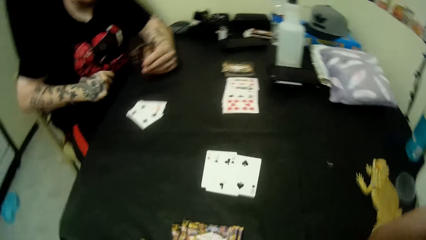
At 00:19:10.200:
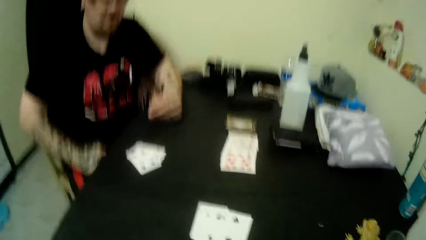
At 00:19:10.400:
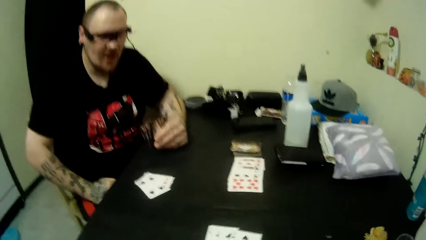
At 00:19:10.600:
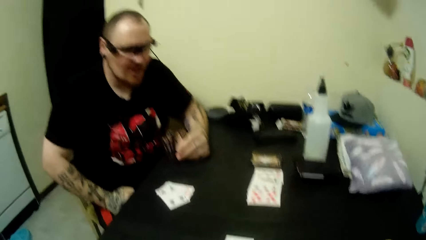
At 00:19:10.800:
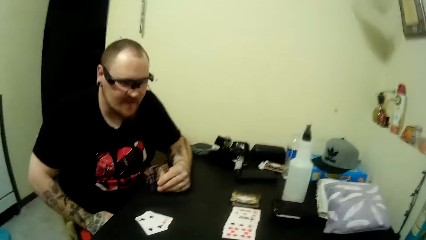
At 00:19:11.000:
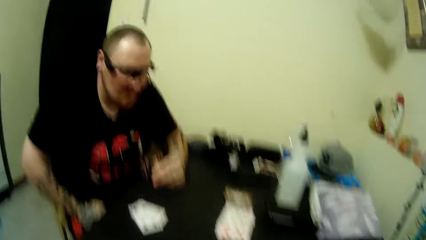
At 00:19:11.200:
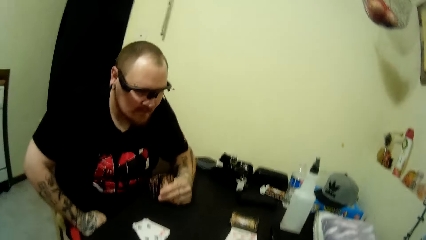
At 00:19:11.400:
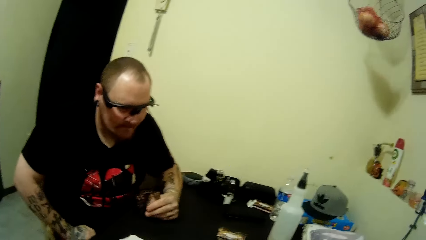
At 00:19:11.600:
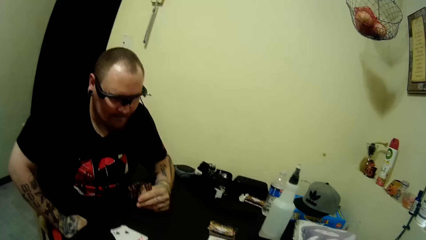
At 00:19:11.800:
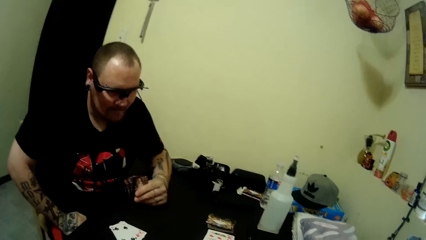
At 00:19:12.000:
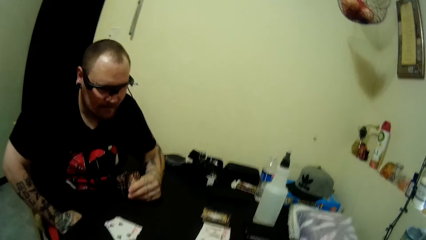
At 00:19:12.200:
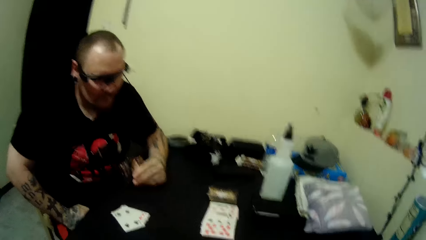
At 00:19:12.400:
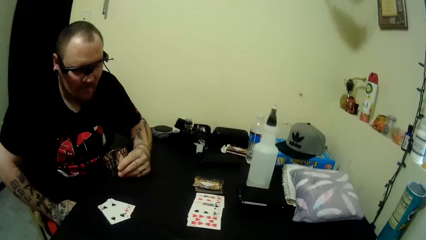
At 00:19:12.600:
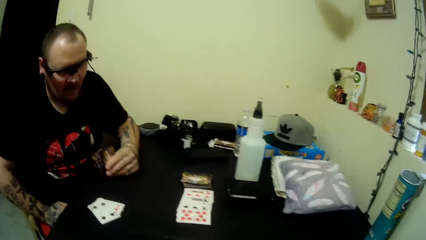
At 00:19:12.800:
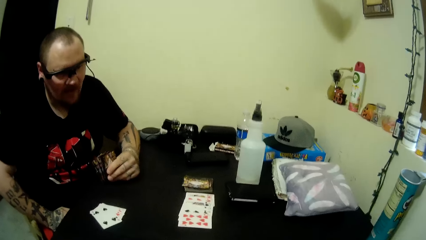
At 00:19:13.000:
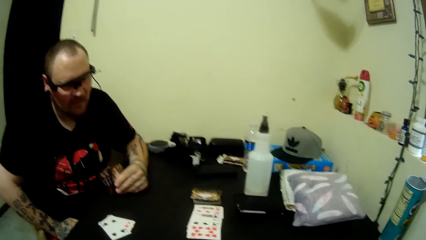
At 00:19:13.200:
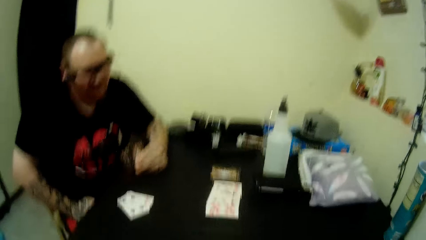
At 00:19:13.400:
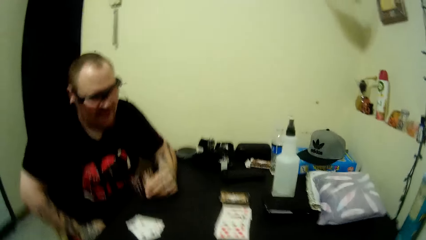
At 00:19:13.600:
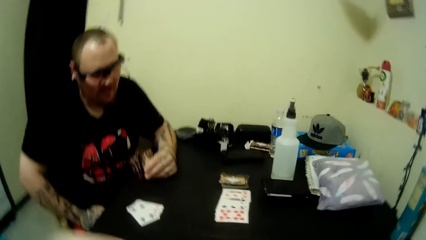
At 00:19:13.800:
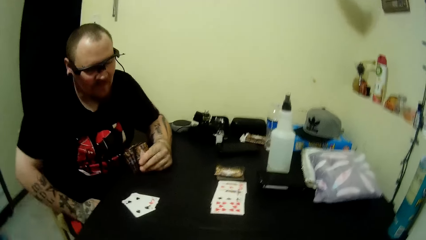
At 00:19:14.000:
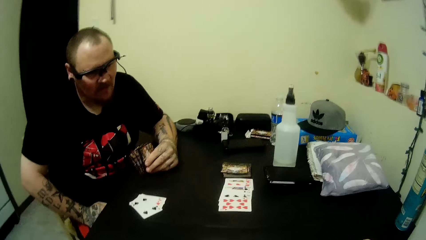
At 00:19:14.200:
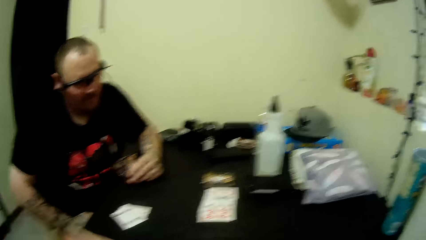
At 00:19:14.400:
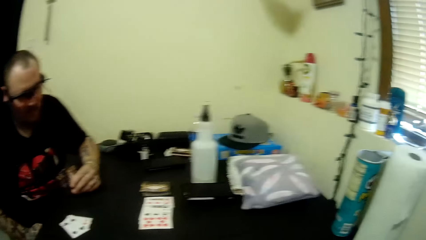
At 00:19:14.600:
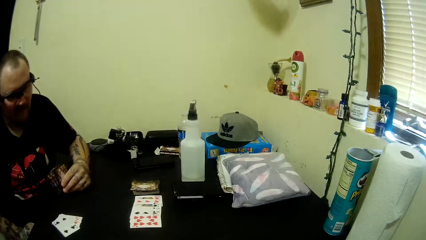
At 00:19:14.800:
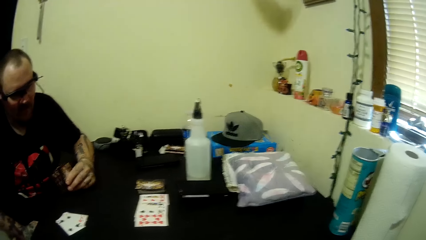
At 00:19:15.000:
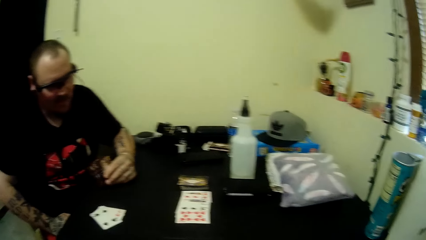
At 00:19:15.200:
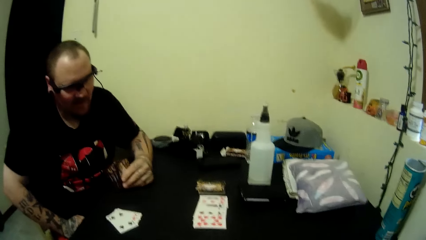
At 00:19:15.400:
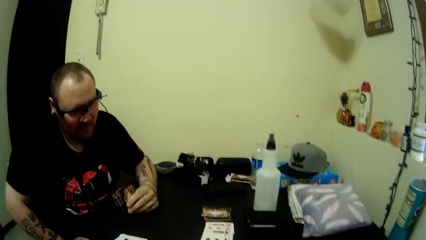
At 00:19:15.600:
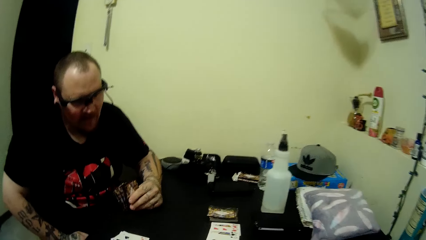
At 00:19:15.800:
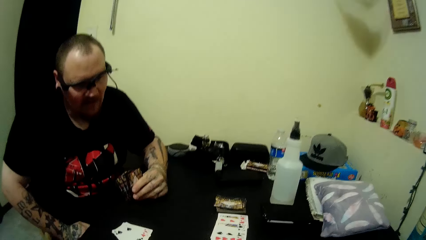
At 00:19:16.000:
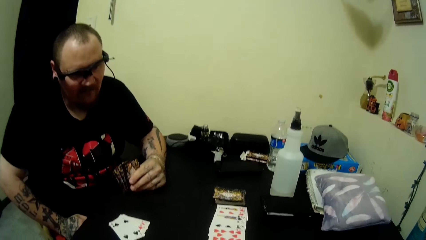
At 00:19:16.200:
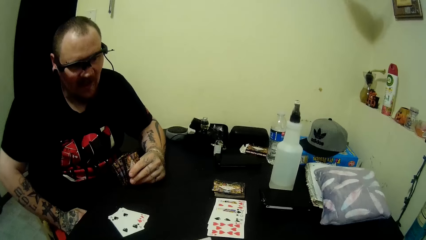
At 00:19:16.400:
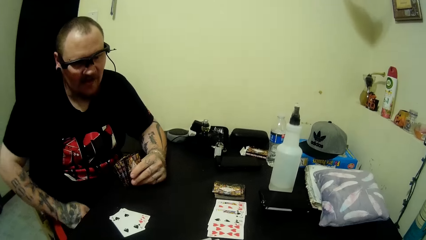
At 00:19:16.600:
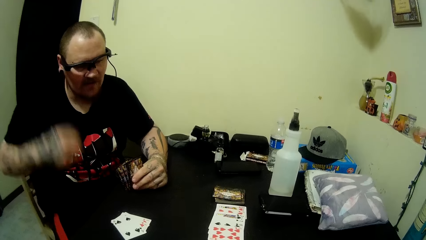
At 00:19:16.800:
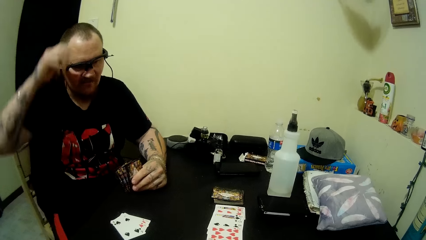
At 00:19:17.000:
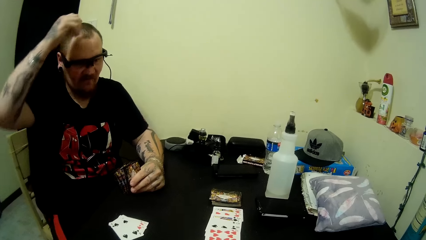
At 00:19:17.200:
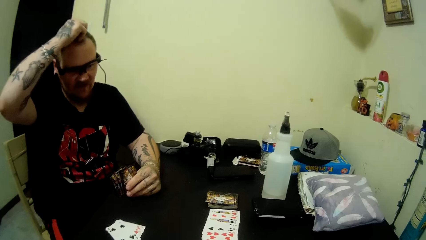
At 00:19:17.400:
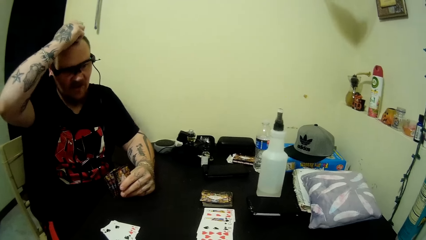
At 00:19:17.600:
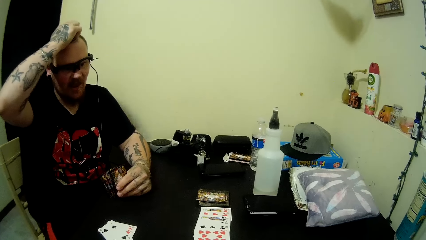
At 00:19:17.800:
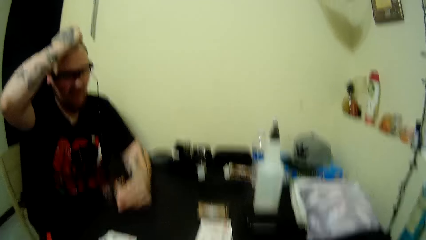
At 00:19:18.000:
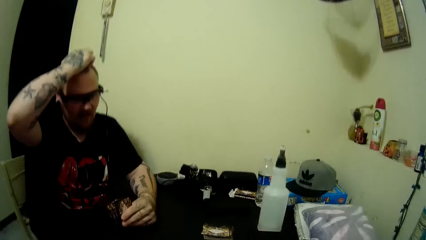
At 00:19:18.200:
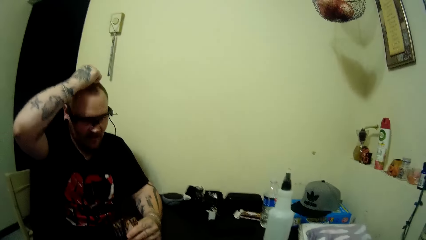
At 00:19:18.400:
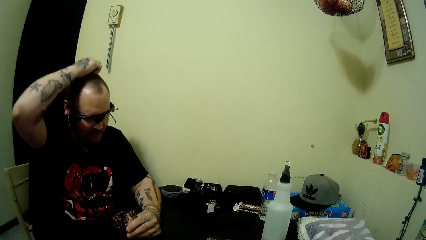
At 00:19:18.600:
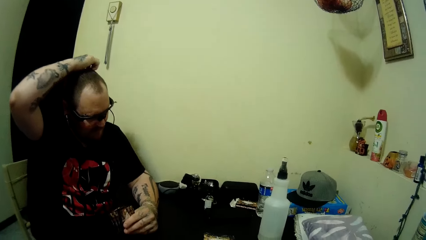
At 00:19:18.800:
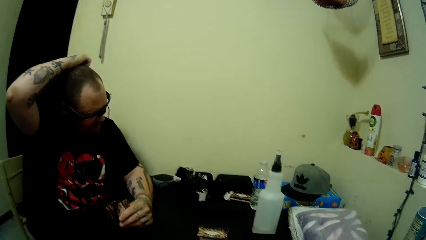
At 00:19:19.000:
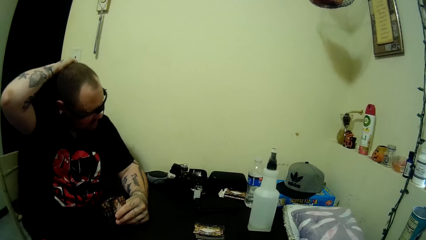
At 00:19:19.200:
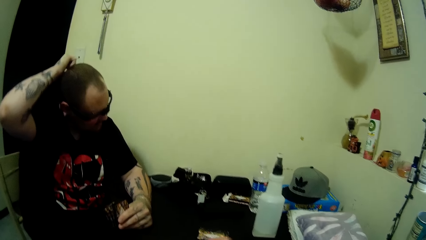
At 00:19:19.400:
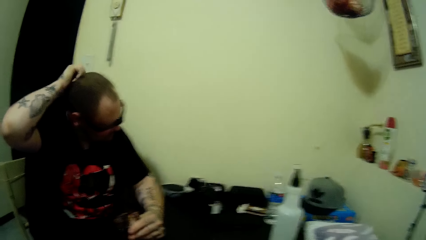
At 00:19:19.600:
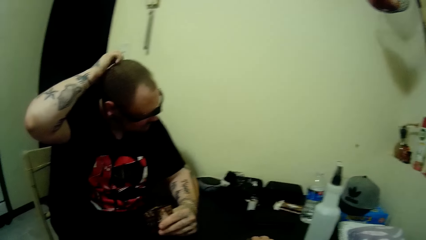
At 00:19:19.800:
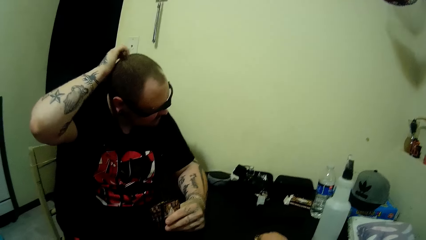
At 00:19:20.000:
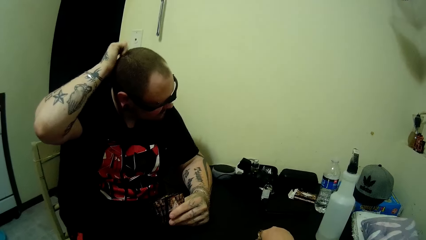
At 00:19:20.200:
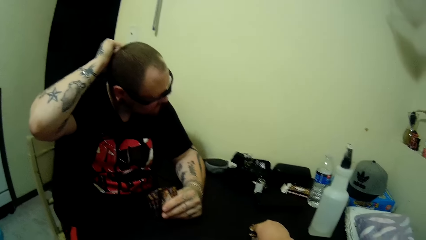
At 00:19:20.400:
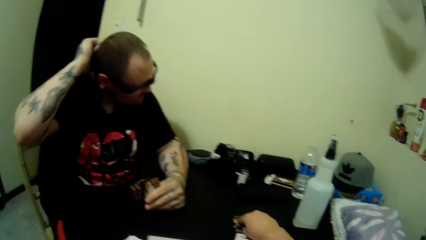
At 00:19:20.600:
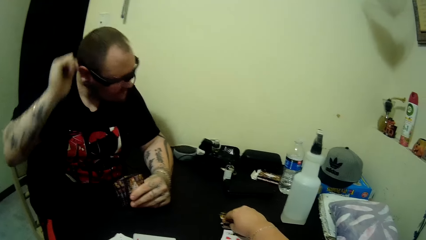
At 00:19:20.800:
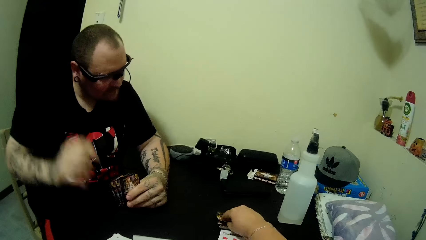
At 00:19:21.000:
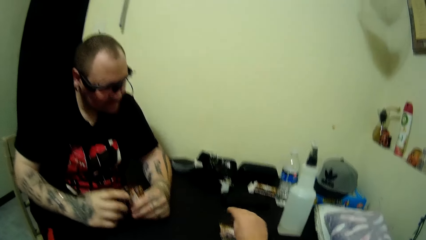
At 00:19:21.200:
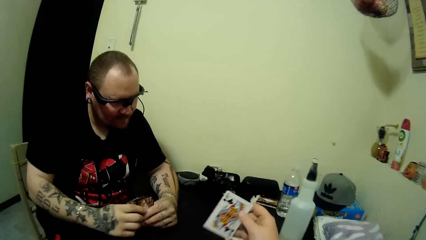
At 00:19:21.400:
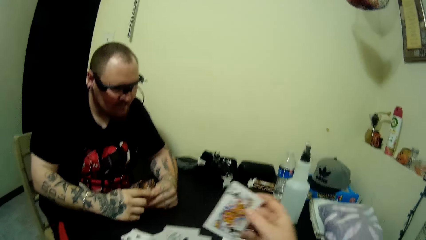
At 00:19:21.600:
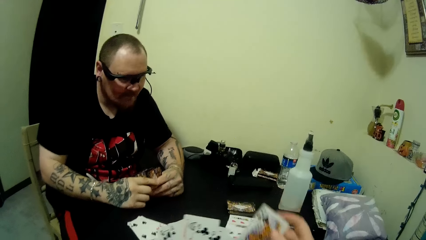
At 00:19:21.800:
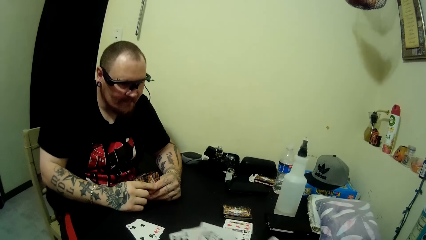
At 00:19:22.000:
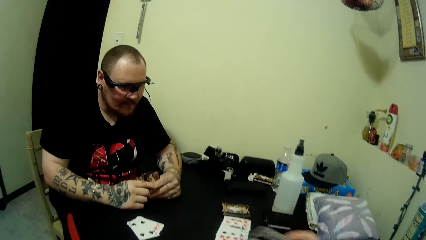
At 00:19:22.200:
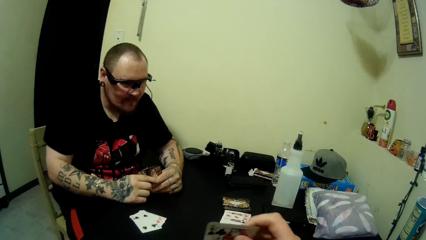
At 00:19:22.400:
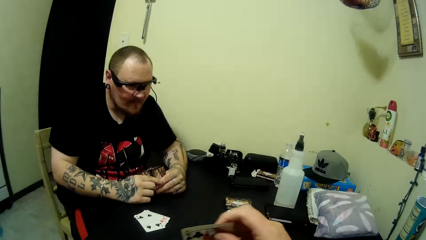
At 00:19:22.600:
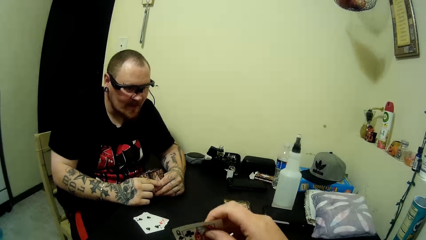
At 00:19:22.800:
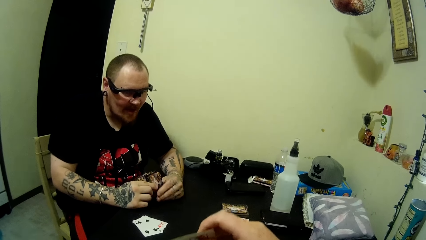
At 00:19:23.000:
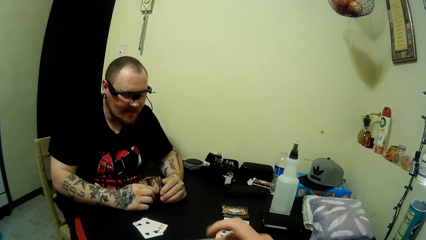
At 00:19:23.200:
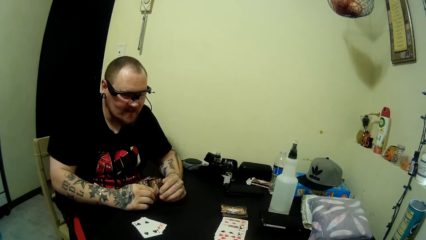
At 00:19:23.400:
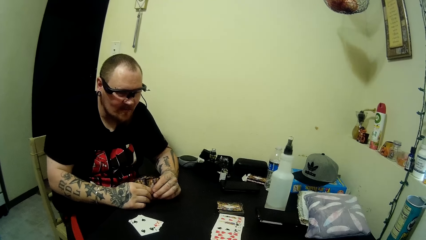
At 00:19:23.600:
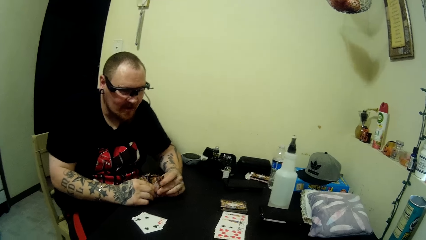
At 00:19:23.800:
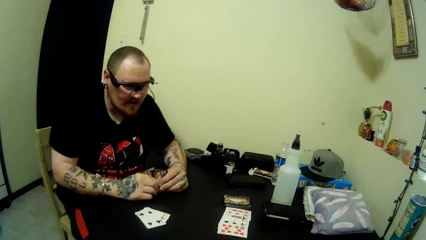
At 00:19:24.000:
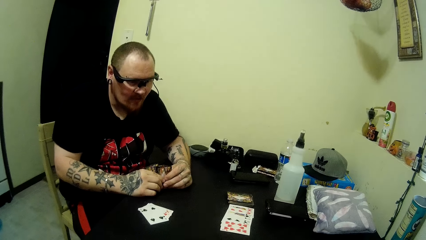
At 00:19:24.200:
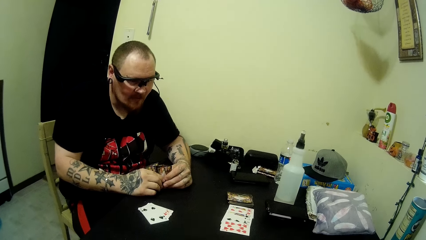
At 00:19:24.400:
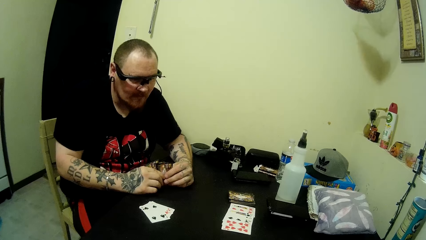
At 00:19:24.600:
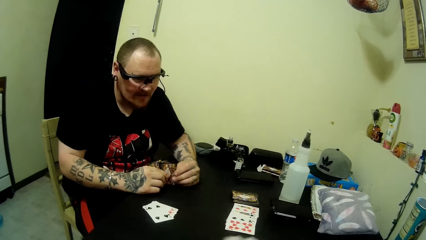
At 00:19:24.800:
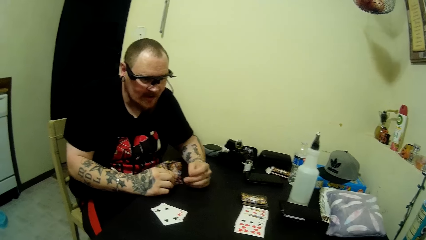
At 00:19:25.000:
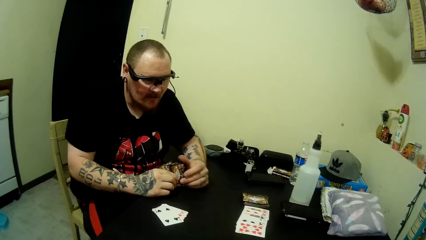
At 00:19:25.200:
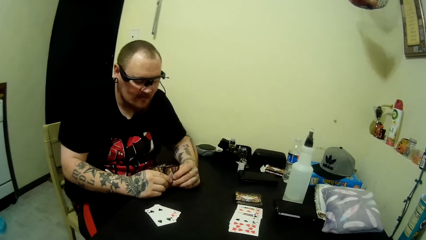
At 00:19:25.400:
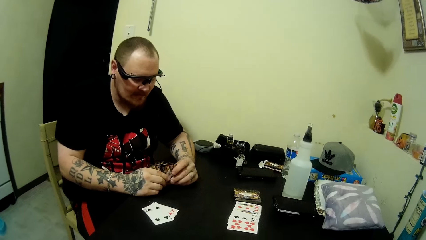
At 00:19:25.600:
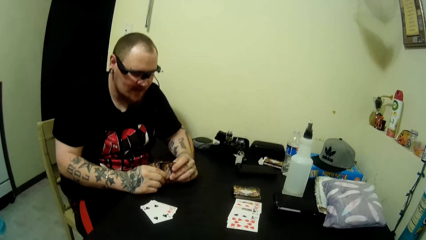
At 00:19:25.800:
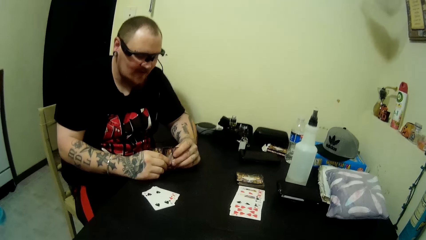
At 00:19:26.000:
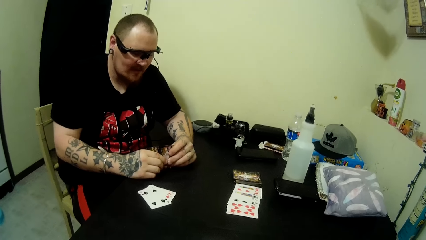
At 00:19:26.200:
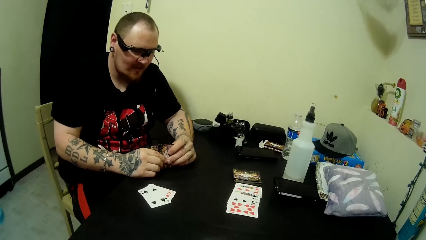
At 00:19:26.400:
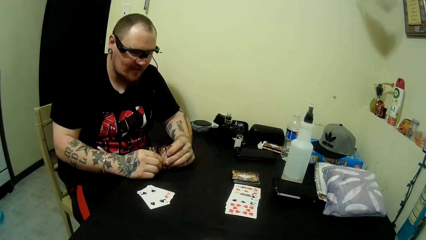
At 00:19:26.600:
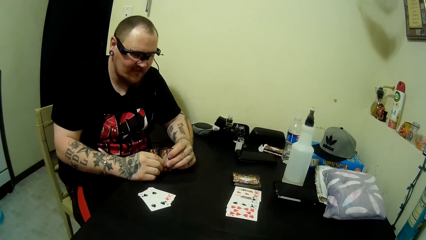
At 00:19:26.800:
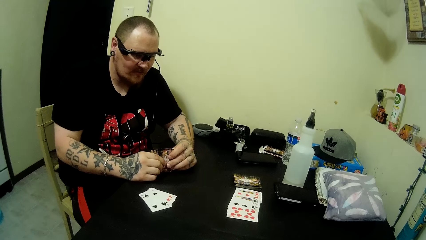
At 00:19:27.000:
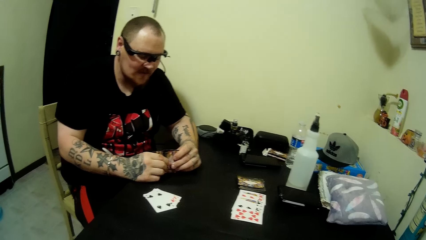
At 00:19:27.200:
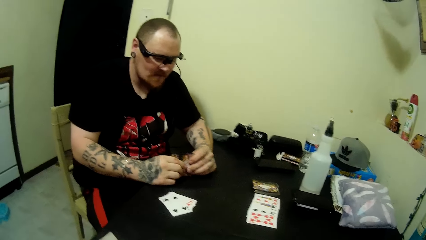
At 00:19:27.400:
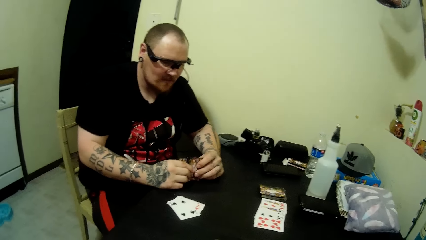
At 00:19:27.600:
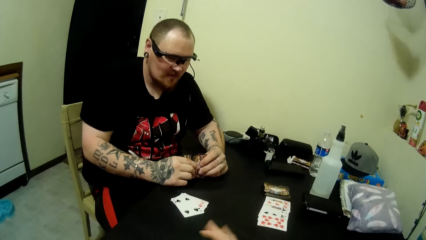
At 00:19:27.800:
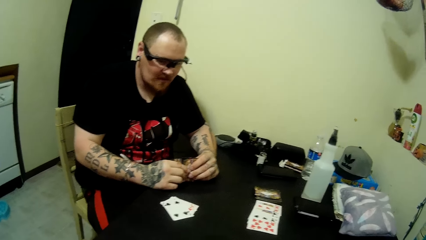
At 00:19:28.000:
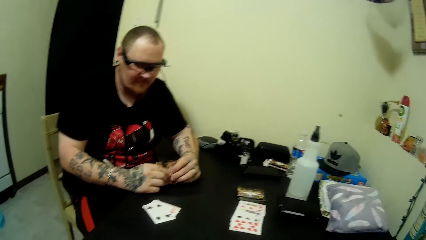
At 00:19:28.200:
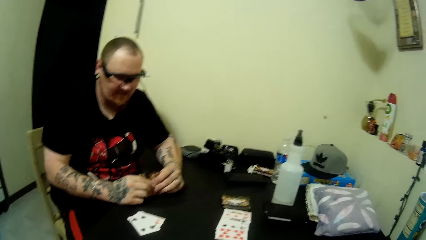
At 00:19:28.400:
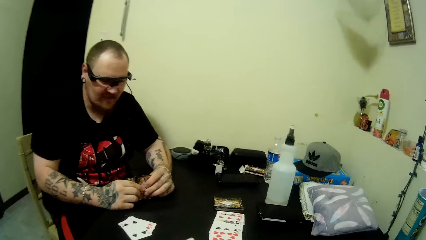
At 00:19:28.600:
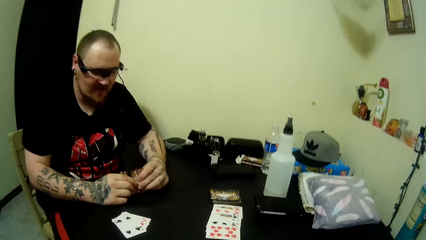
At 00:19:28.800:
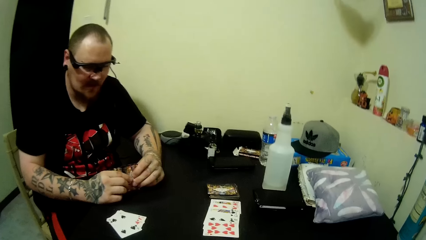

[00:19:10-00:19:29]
The camera wearer observes a man. The man talks to the camera wearer. The camera wearer talks to the man. The man scratches his face. The camera wearer picks a card from the table. The man holds the cards with both hands. The camera wearer places the card on her deck. The man talks to the camera wearer.
